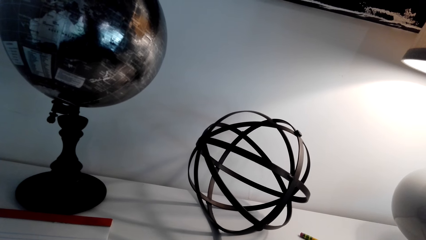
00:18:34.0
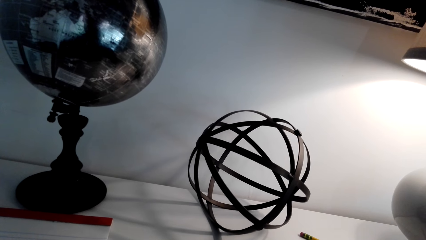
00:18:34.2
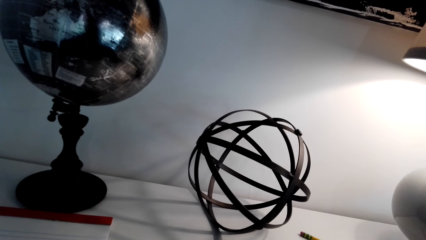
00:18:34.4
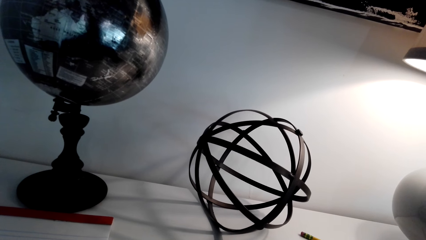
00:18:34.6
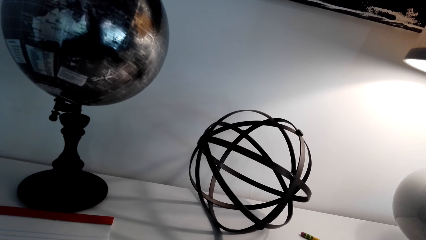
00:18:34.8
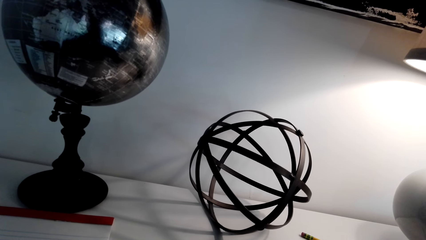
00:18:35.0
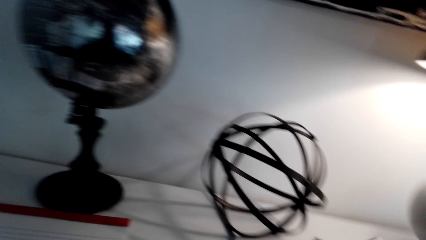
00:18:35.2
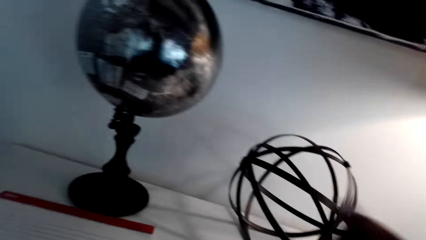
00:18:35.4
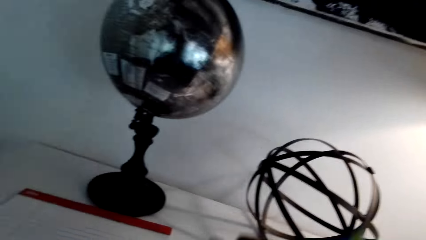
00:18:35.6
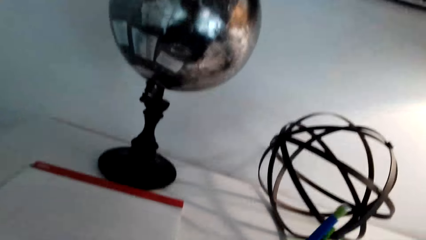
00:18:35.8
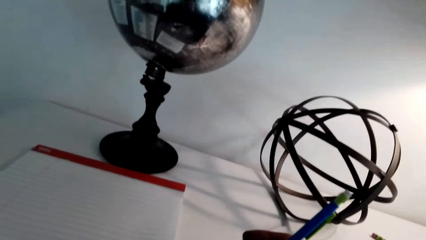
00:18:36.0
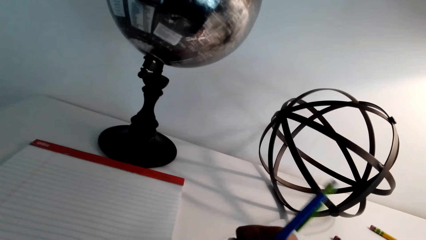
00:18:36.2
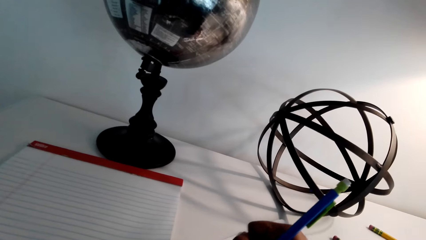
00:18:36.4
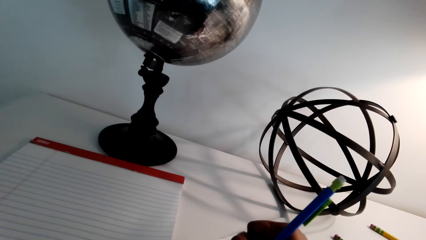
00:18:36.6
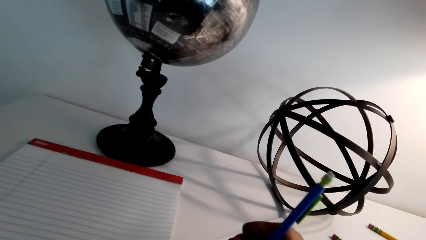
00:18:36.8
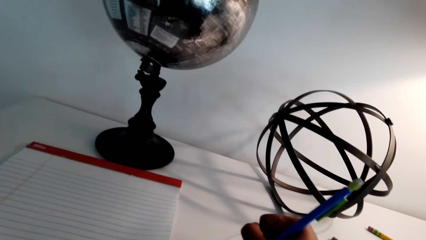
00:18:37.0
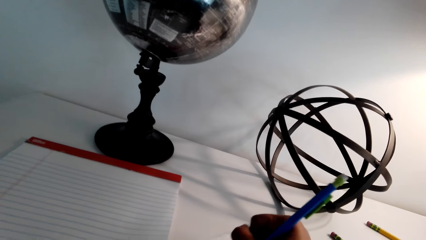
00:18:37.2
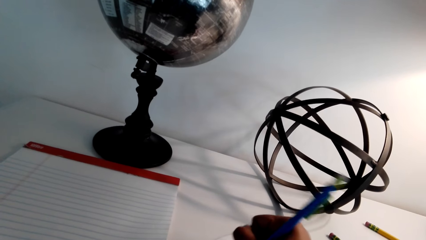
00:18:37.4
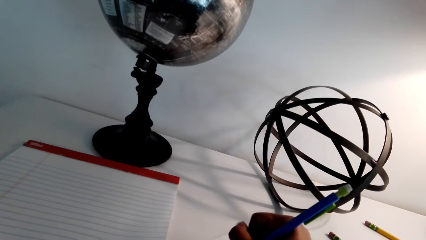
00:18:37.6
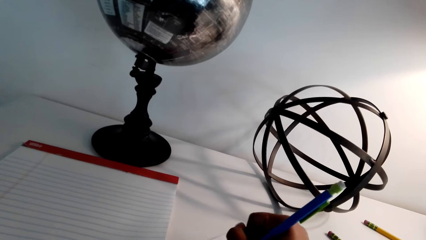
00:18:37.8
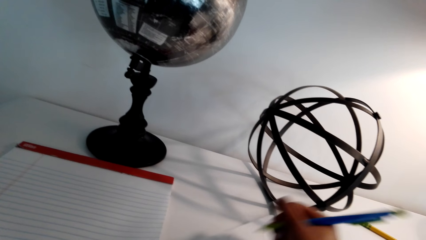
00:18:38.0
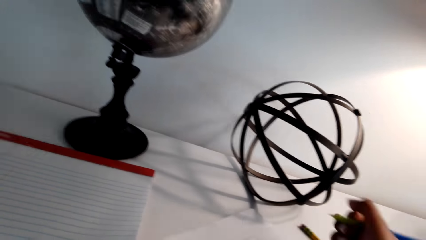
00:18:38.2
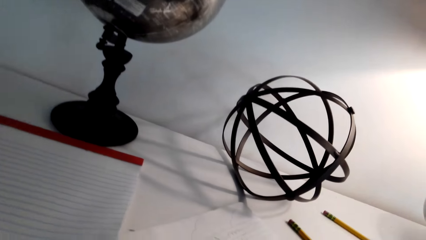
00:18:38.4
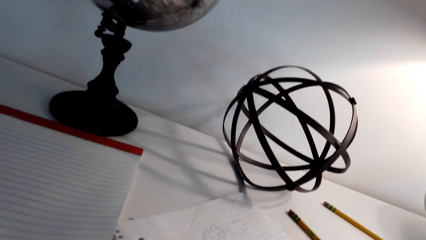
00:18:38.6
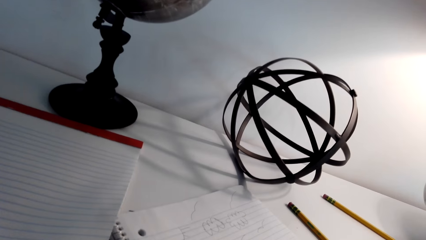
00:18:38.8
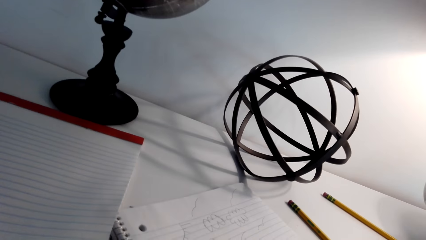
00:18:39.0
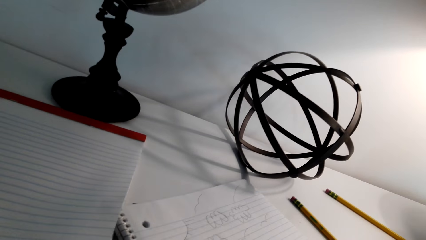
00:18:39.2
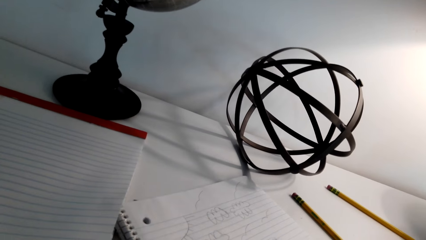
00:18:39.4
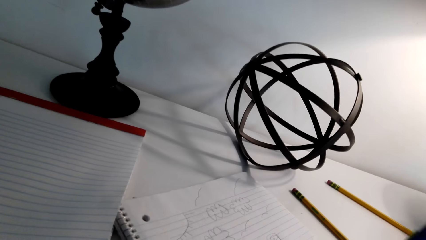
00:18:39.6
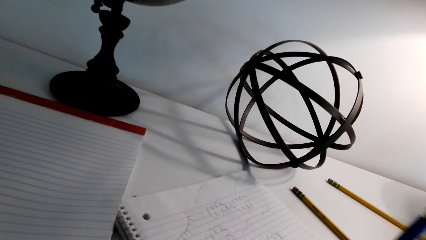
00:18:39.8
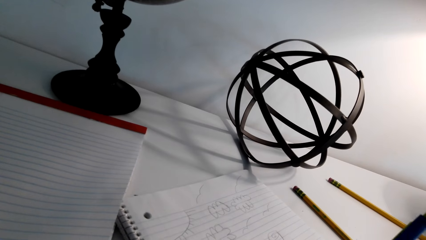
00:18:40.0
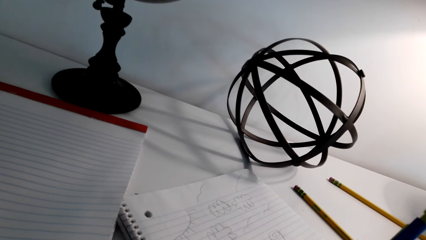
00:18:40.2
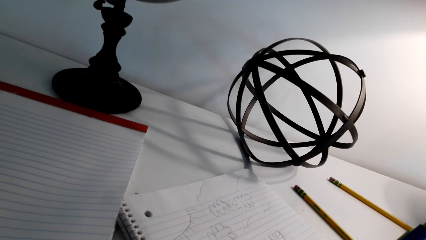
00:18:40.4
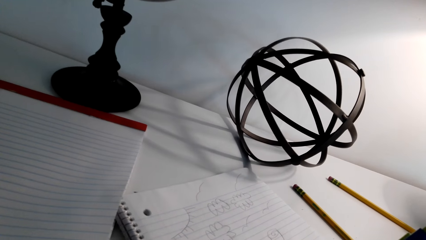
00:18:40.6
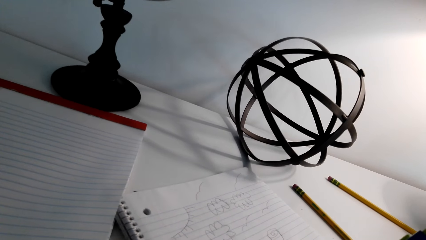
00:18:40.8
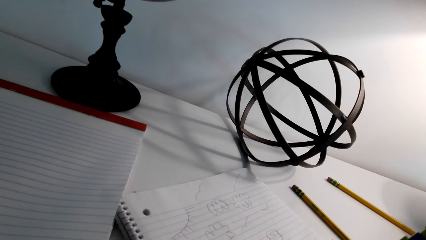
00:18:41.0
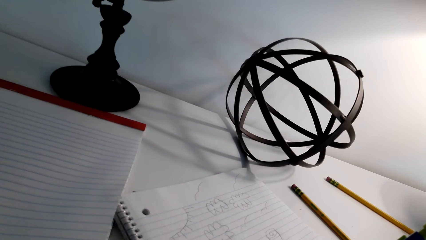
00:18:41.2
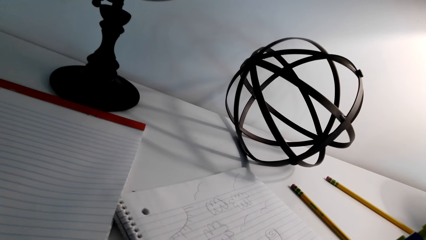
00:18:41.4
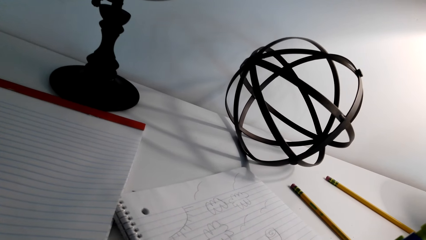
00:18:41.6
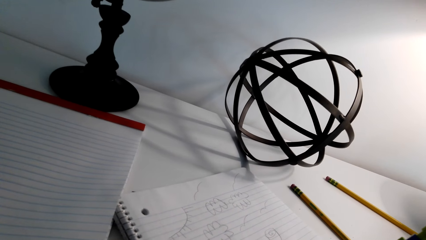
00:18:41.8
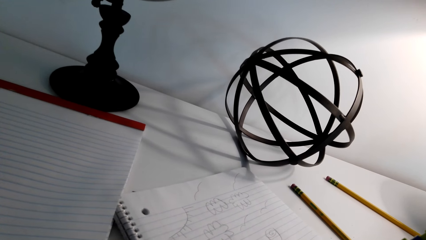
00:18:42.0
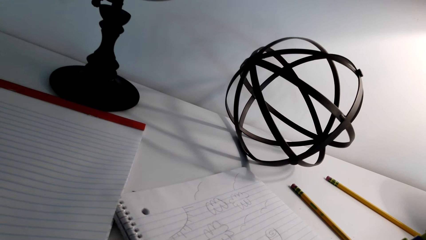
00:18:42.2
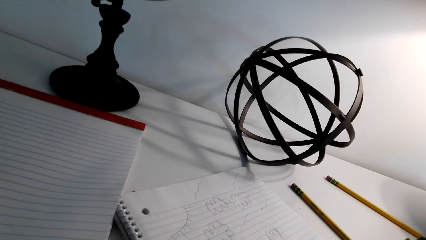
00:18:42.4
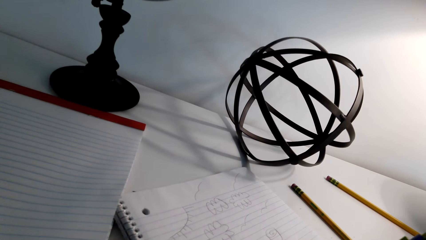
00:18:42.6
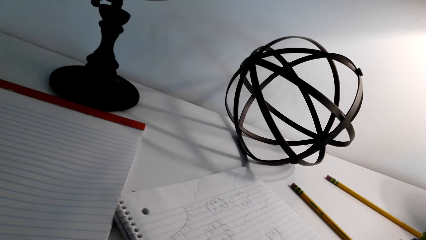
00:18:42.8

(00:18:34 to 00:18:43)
The camera wearer writes on a book with a pen. They draw on a paper with a pencil.

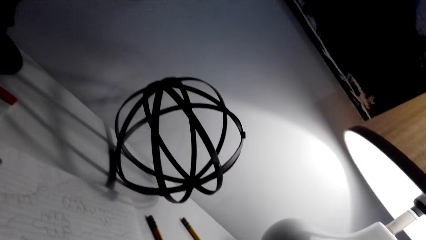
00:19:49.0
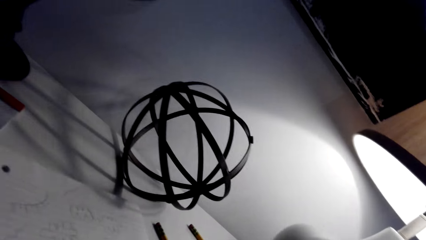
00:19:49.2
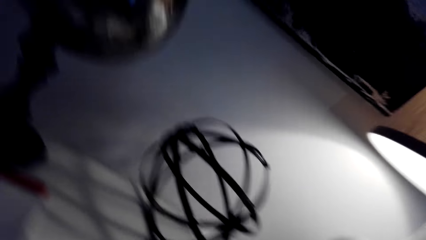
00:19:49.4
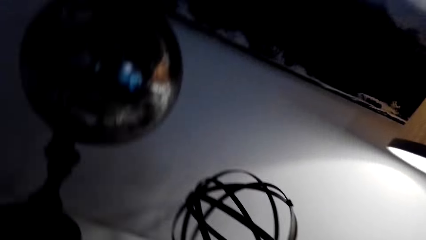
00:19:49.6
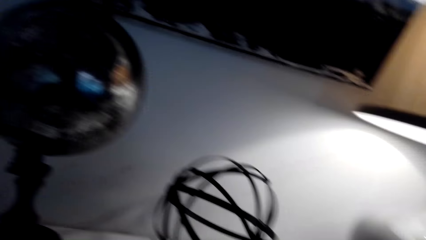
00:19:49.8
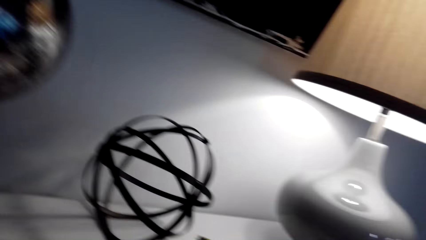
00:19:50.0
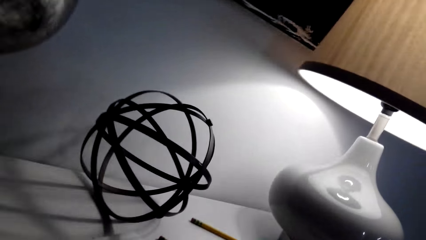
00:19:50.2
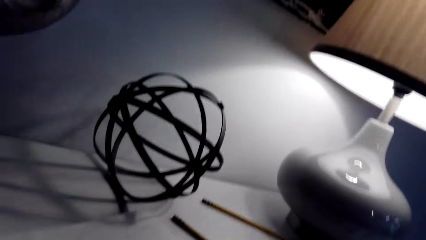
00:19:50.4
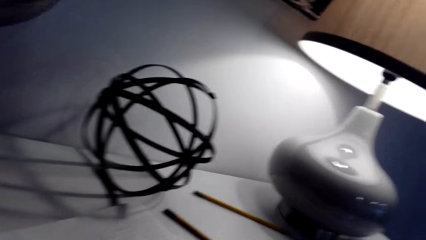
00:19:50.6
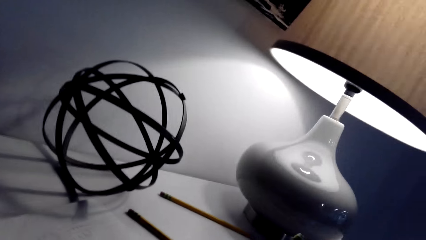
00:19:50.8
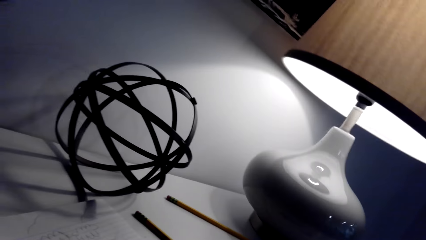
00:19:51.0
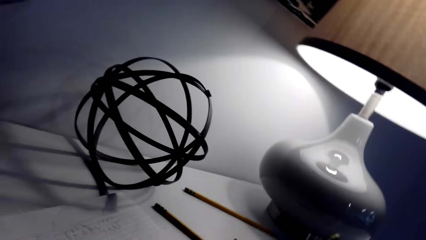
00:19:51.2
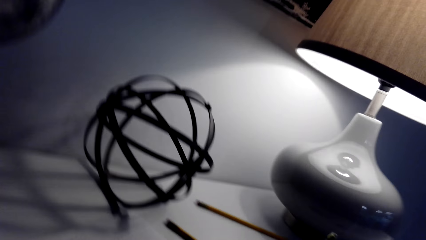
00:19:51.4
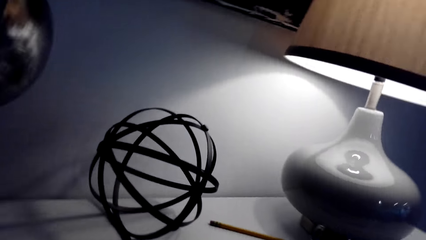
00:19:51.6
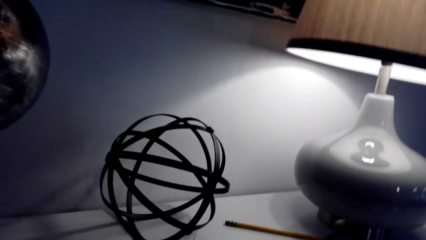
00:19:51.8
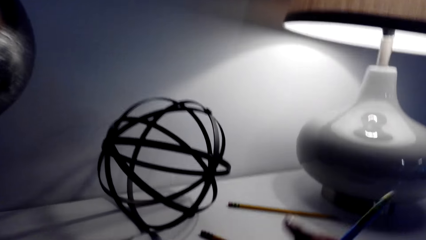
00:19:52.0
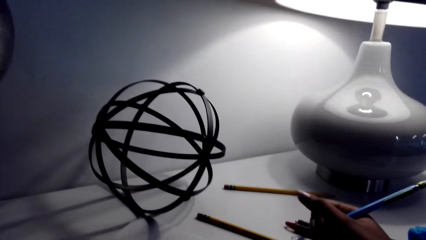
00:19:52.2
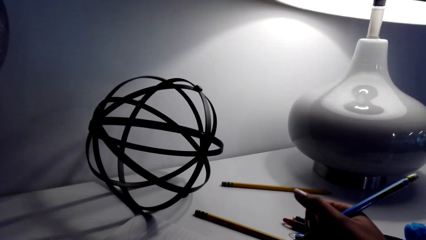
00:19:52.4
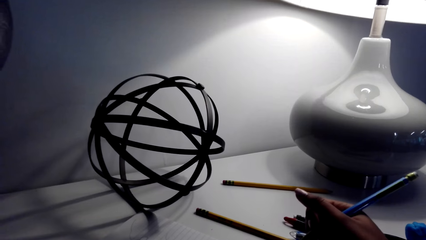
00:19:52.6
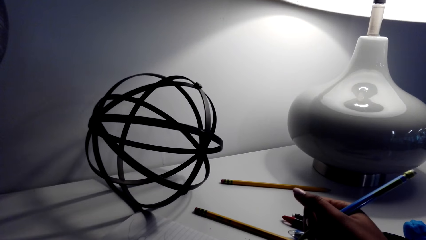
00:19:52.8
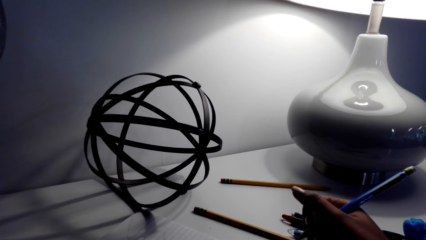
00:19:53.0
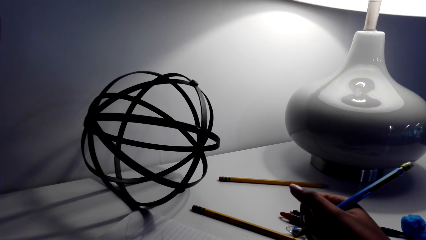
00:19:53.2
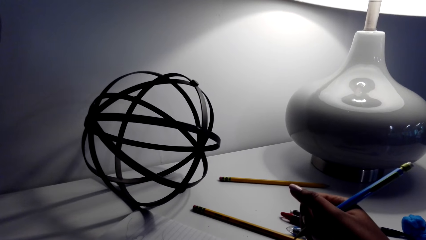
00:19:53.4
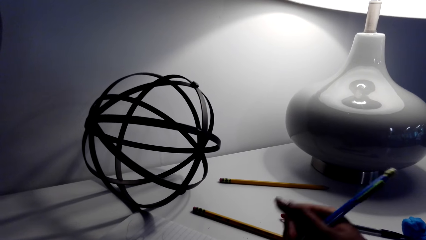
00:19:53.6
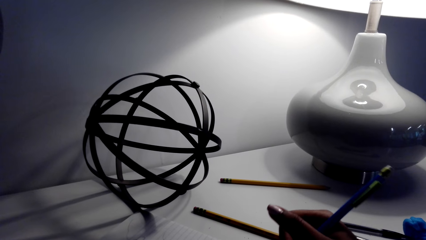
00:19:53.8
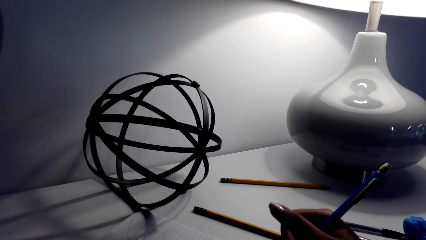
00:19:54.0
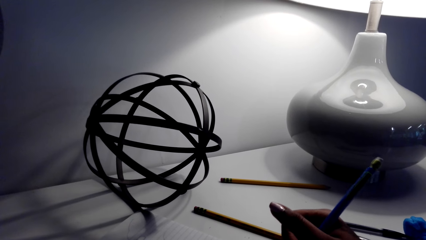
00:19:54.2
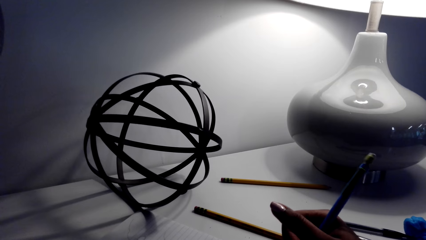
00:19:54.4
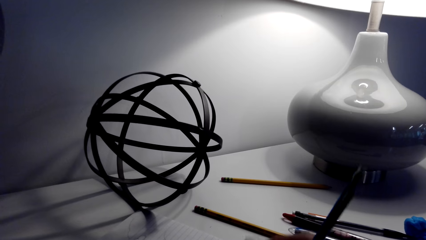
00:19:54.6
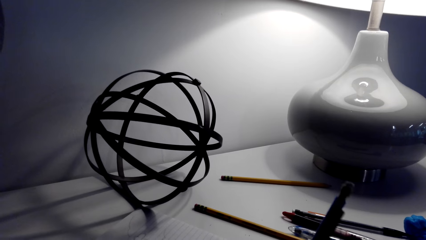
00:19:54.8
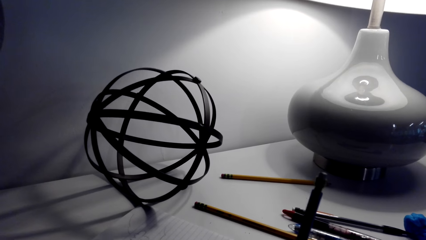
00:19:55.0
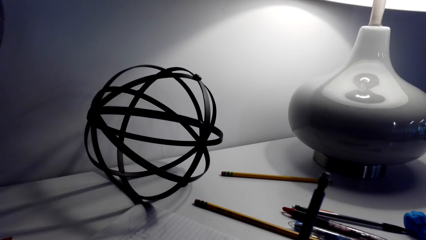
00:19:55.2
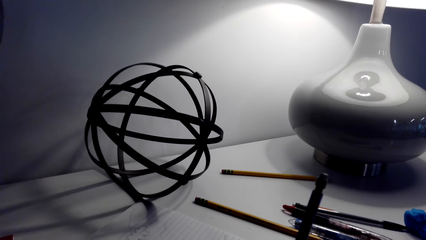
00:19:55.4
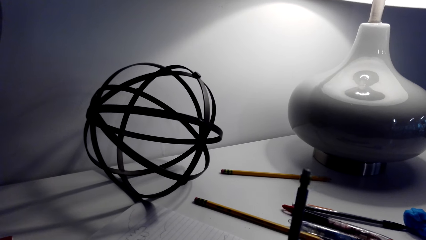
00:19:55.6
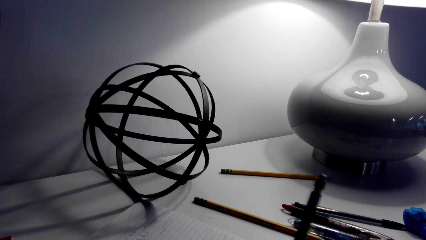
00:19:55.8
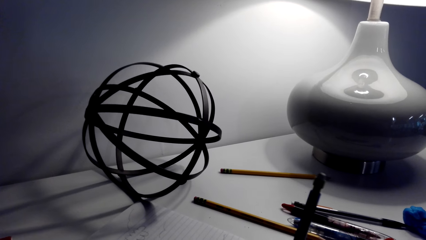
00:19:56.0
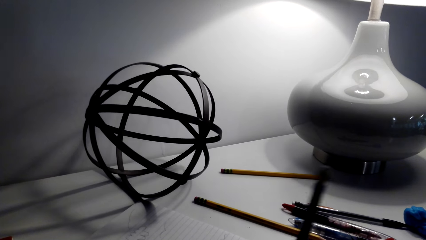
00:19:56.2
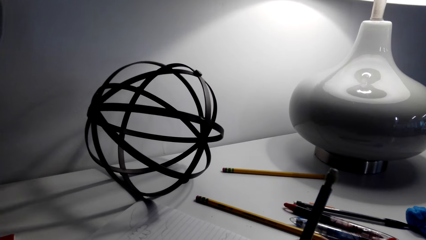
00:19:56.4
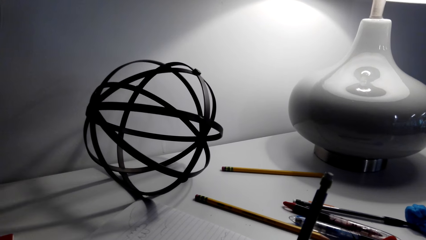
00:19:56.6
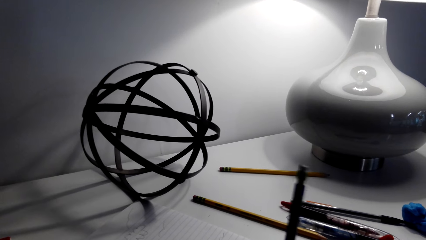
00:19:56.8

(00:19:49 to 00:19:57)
The camera wearer moves his head. He draws on a paper with a pencil.
